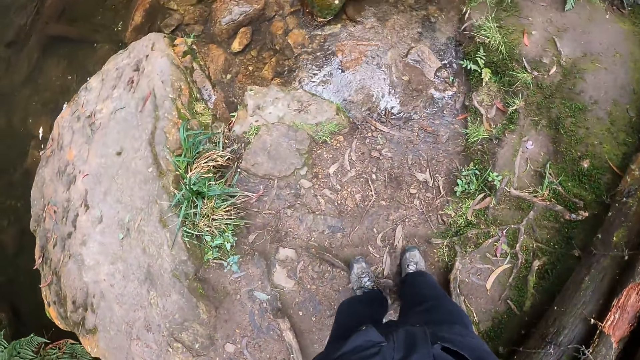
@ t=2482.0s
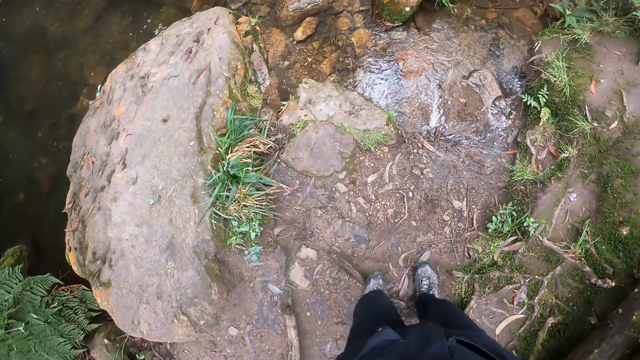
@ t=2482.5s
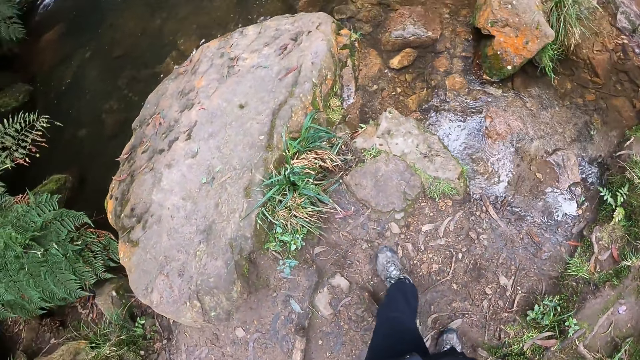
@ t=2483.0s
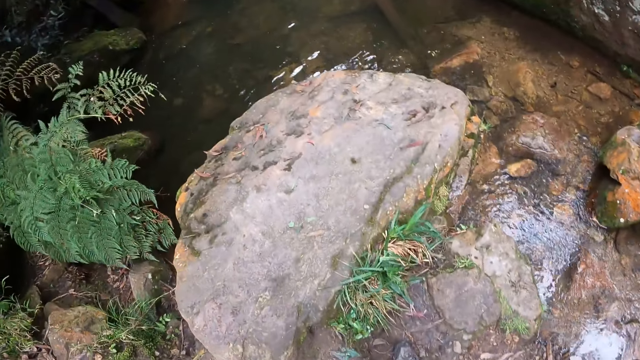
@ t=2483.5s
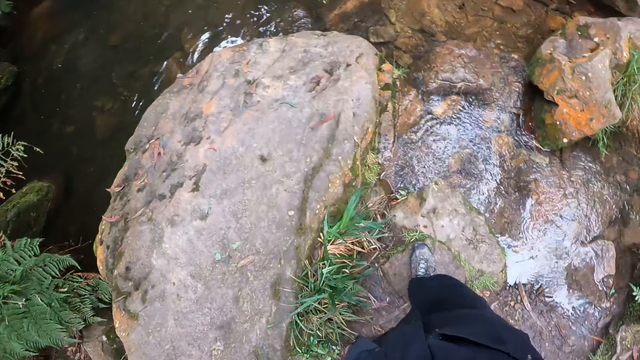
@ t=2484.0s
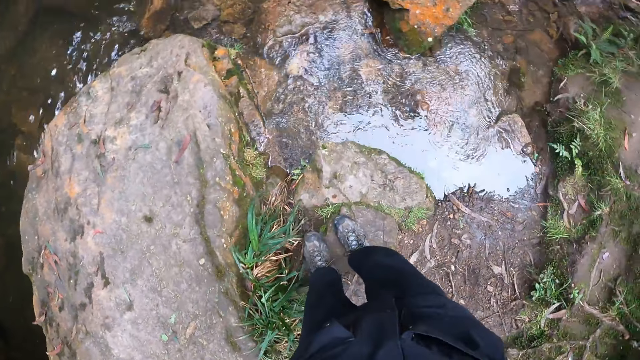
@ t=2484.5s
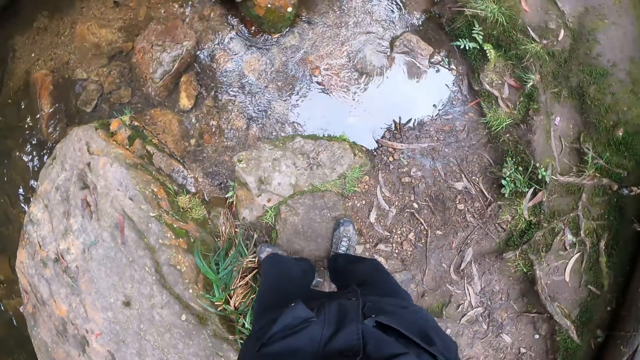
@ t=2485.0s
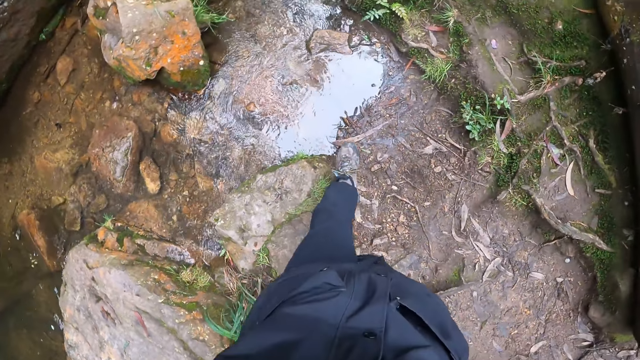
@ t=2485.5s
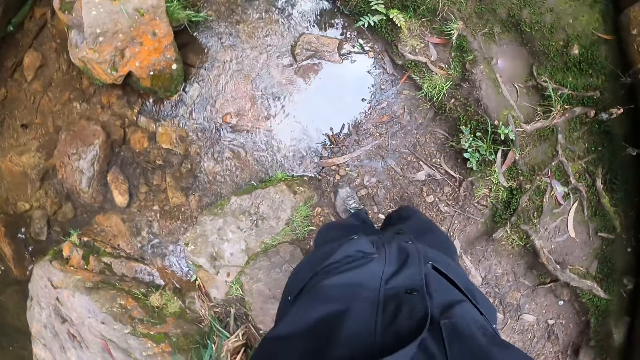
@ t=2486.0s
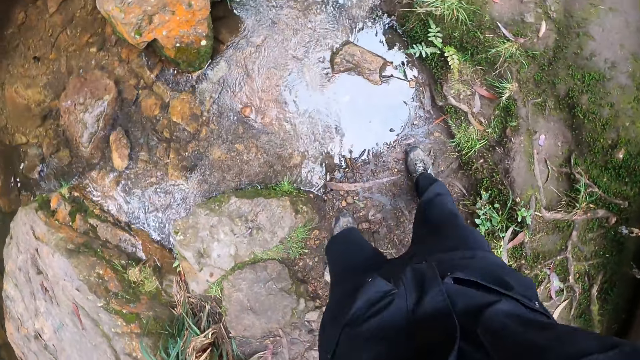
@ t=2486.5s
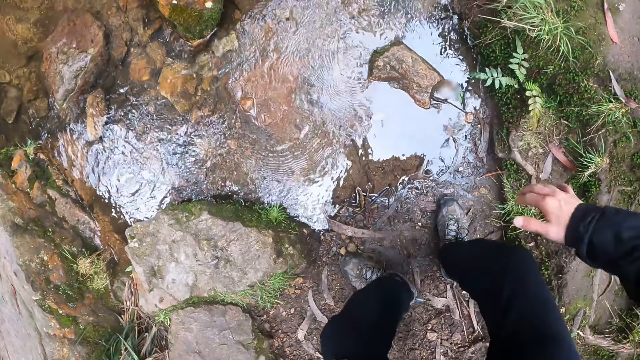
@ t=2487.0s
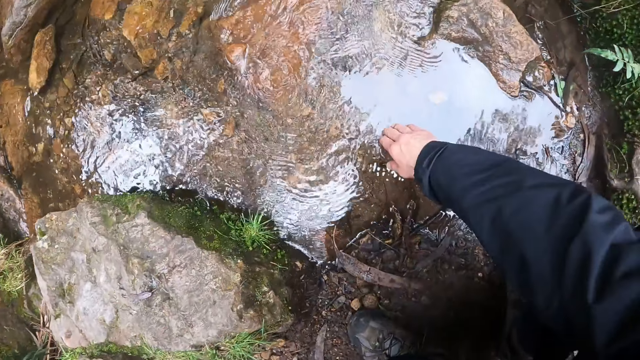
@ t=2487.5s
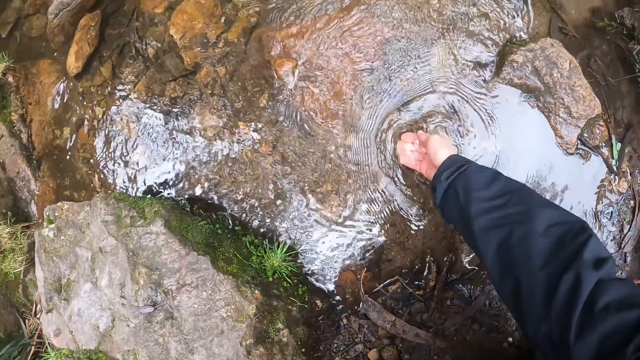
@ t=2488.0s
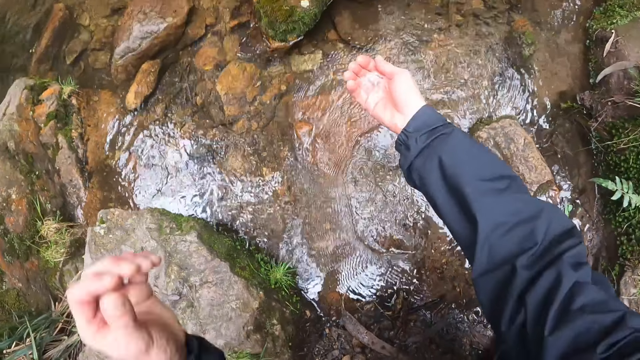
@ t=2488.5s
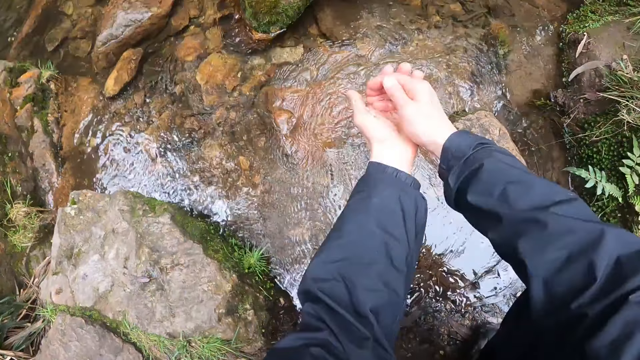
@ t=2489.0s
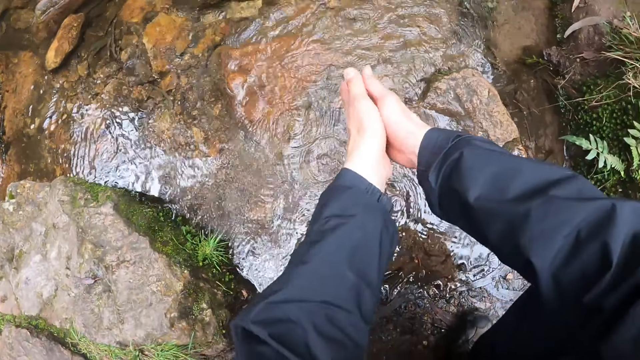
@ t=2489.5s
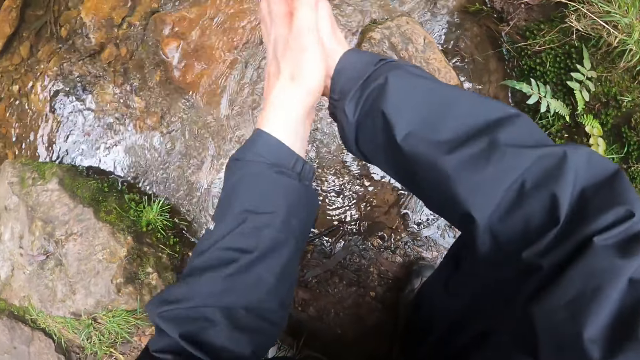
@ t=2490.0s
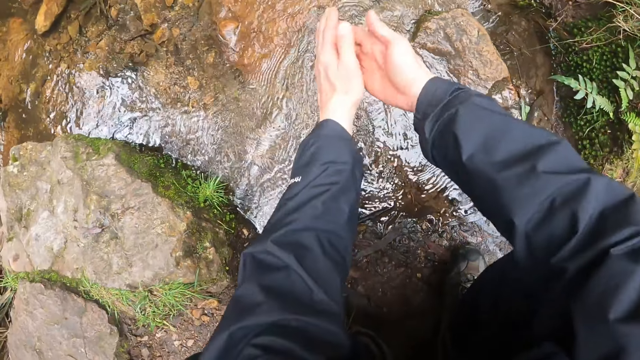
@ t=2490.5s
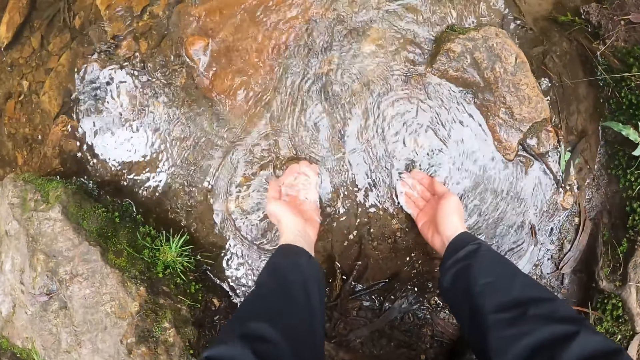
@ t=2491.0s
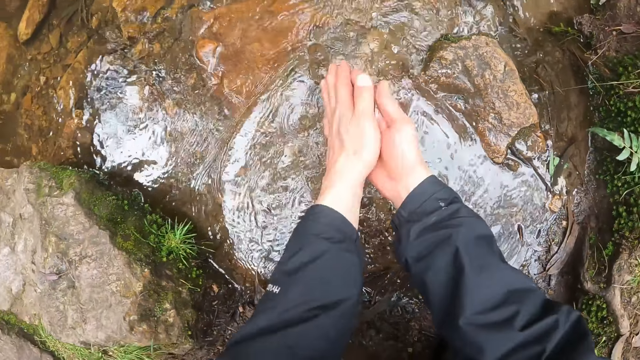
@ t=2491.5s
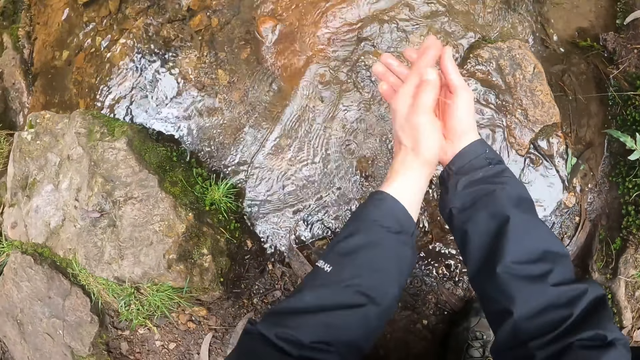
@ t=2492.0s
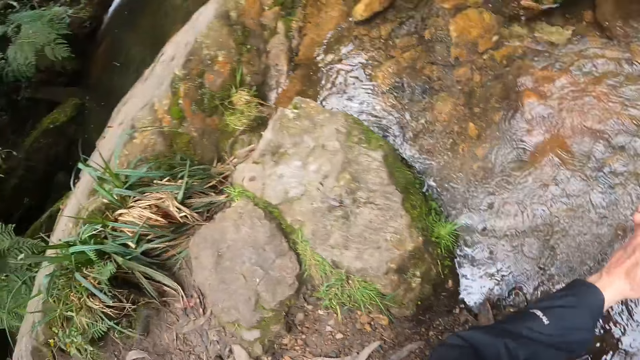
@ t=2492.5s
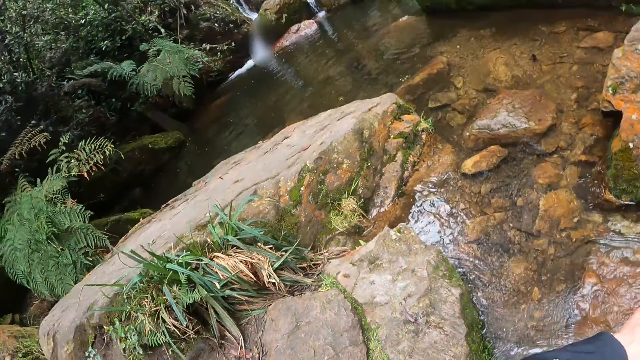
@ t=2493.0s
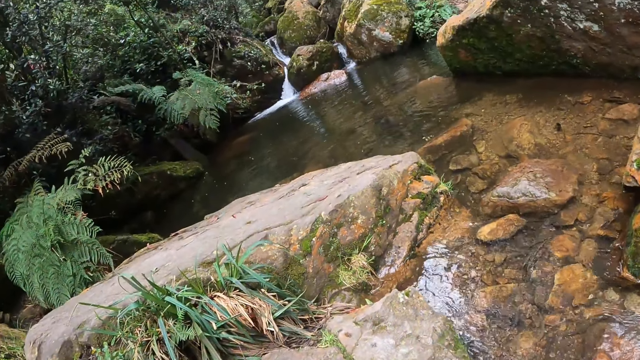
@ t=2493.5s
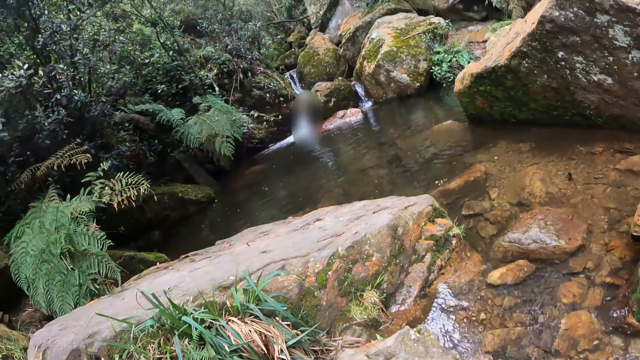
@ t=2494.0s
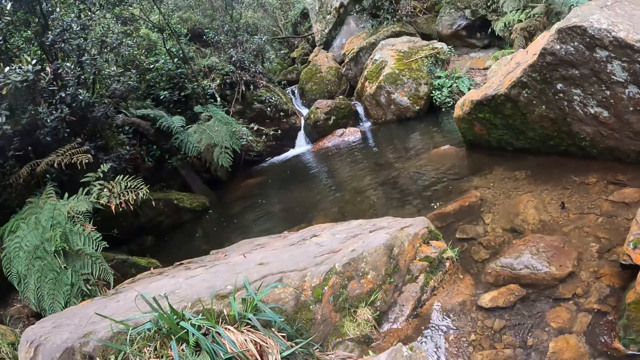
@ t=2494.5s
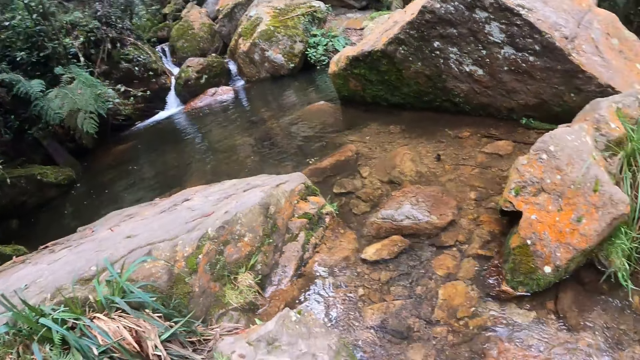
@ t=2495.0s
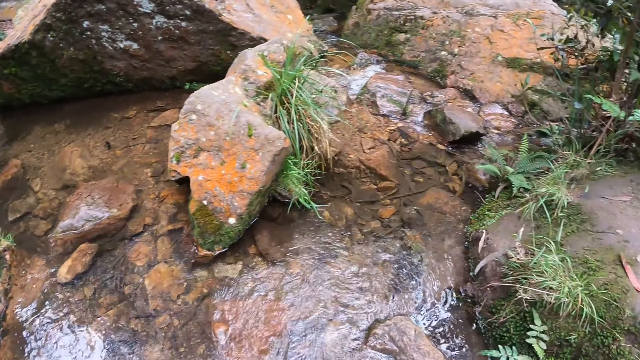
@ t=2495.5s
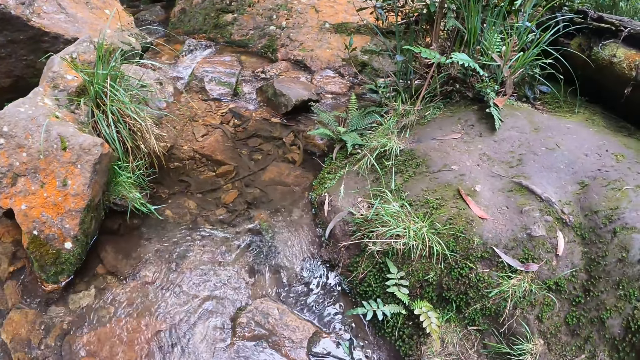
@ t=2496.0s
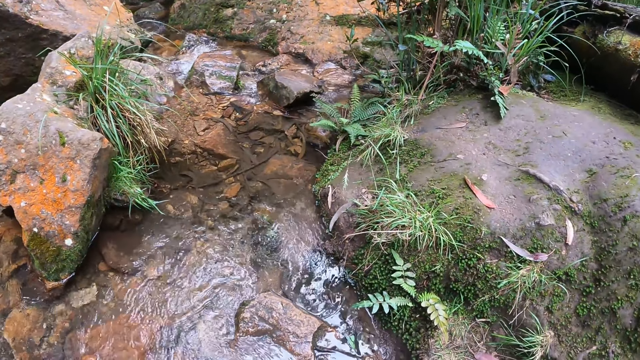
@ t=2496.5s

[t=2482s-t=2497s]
The camera wearer takes water from a stream in the valley with her right hand. She washes both hands with the water in her right hand. She takes water from the stream in the valley with both hands. She washes both hands with the water. She looks around.

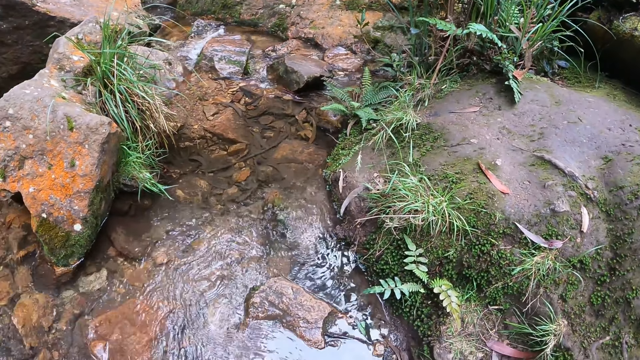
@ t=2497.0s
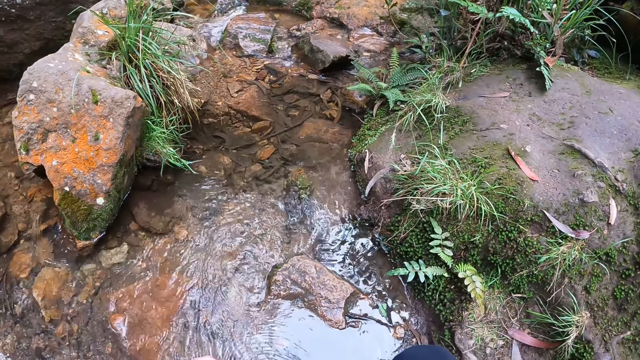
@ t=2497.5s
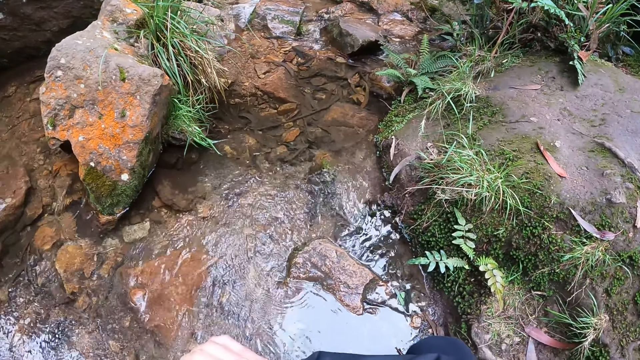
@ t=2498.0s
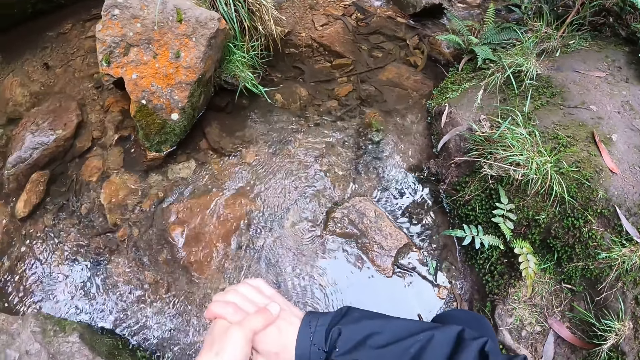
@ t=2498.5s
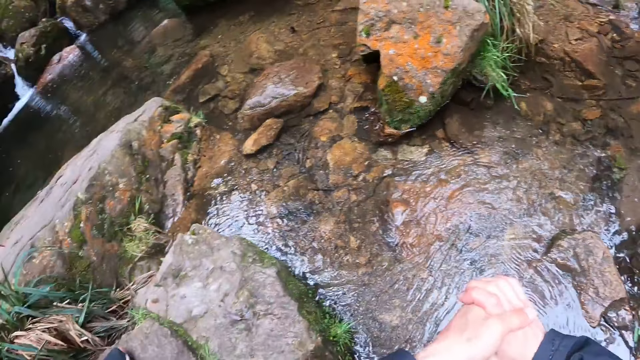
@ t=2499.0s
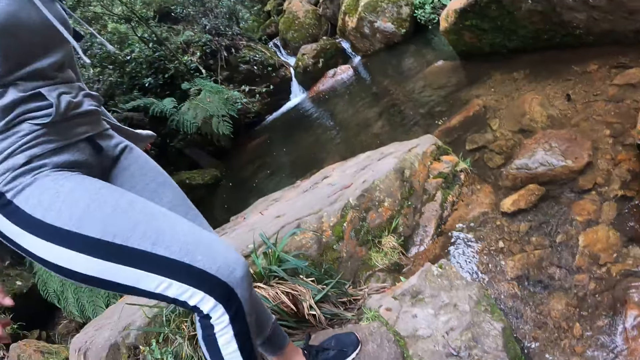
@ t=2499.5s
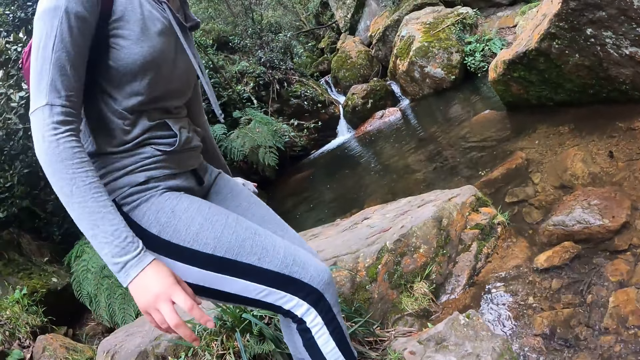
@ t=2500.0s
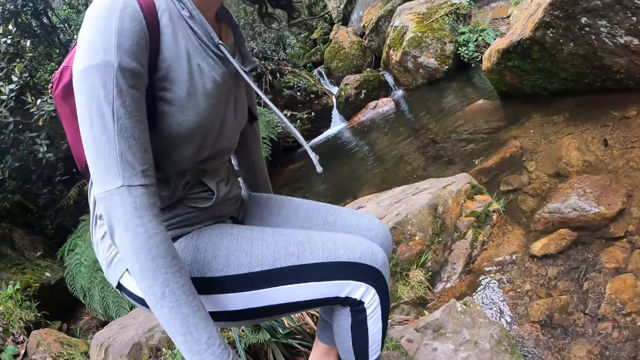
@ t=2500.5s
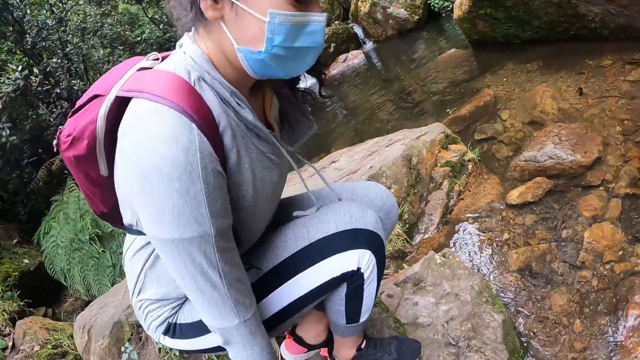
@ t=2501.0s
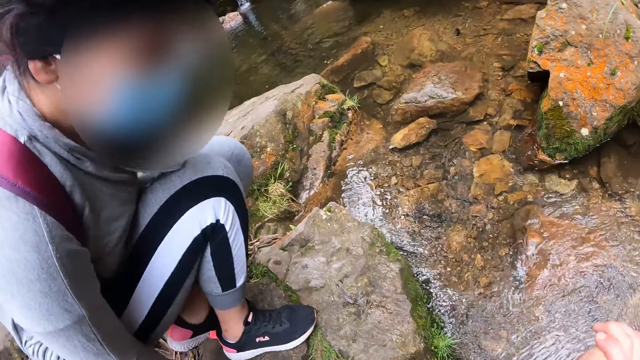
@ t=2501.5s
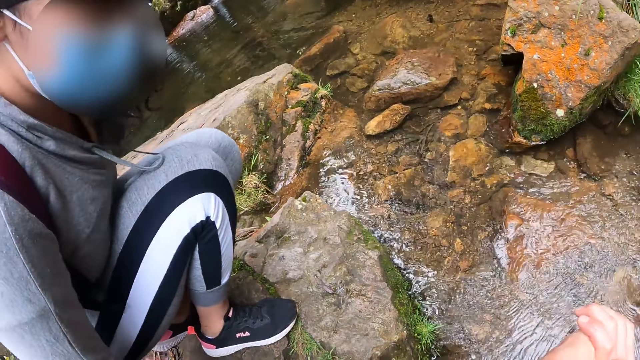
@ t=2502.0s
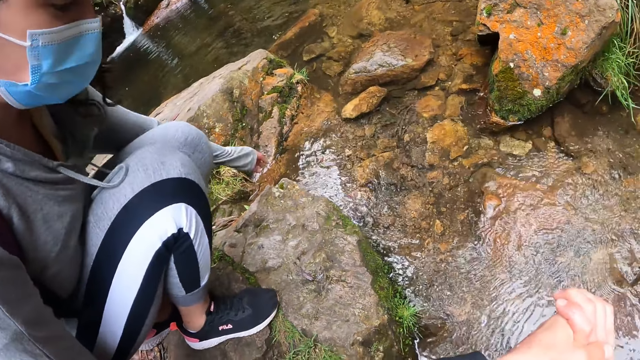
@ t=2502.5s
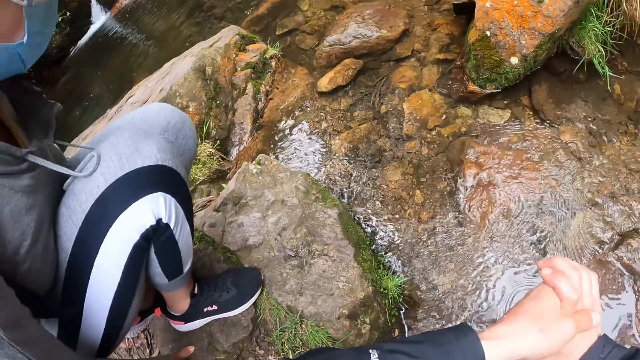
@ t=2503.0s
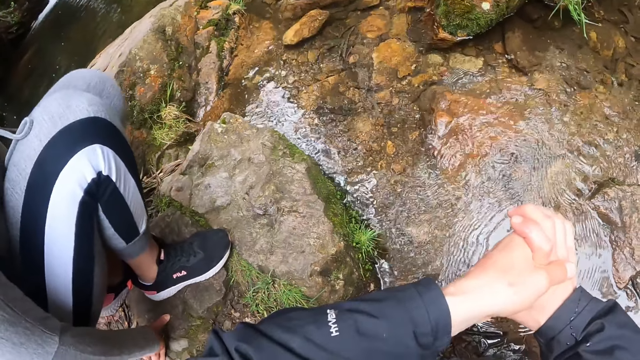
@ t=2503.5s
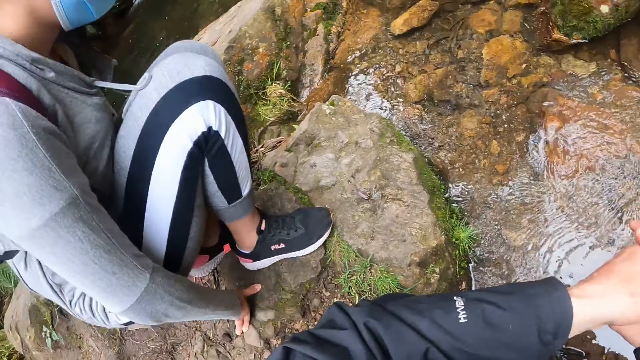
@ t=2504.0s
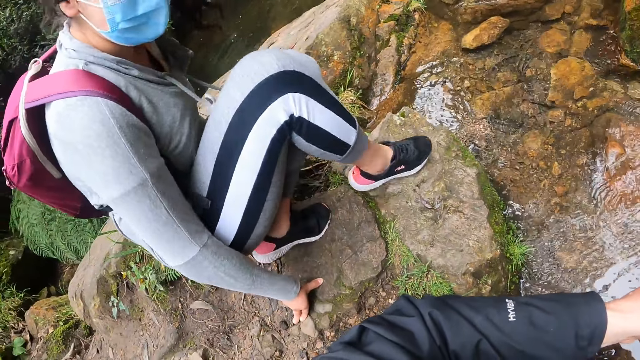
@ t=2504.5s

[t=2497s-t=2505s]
Another woman places her right hand on the ground. The woman sits on a rock.
